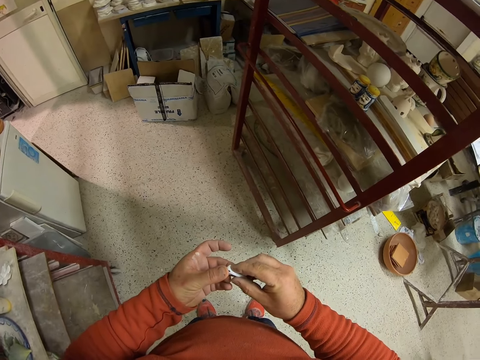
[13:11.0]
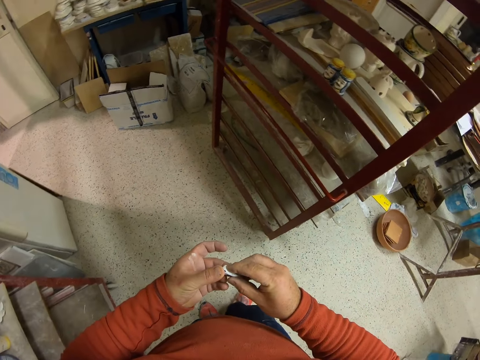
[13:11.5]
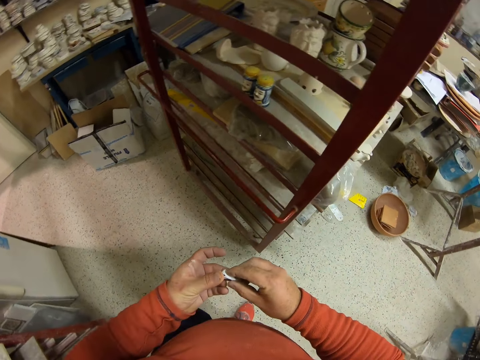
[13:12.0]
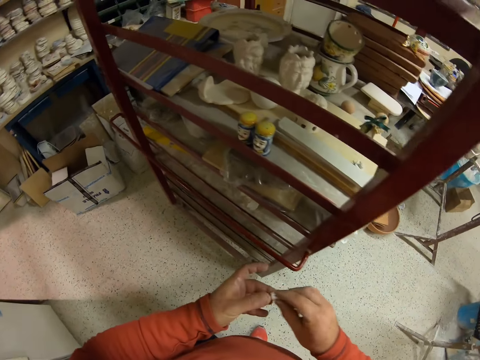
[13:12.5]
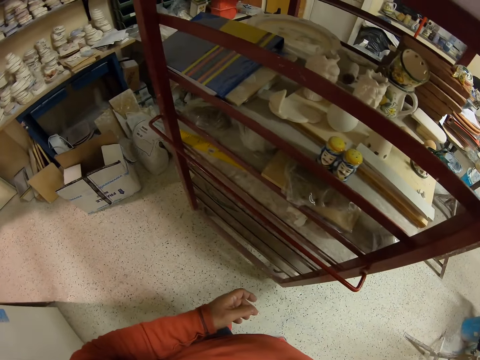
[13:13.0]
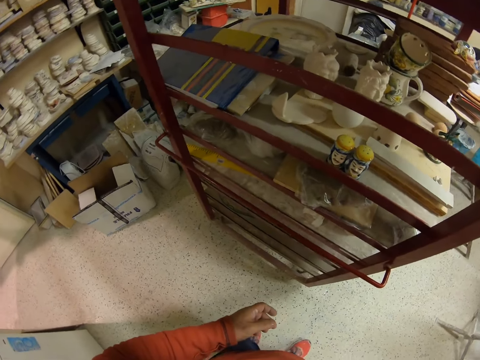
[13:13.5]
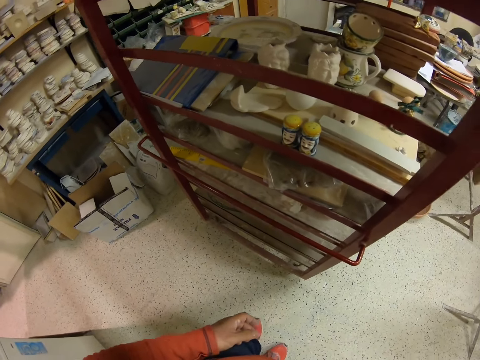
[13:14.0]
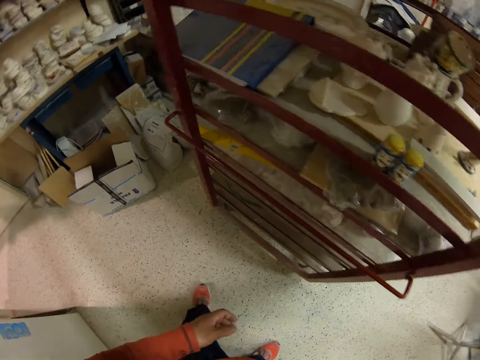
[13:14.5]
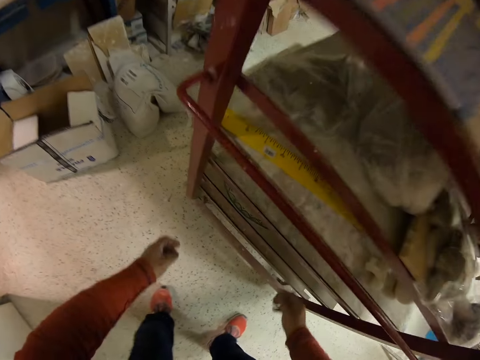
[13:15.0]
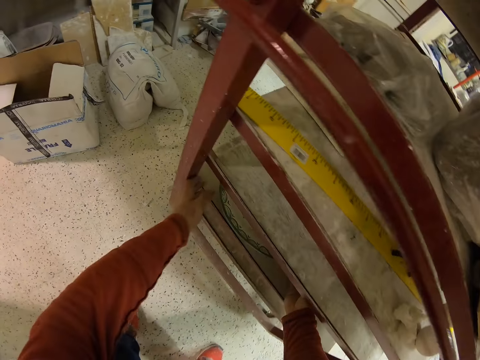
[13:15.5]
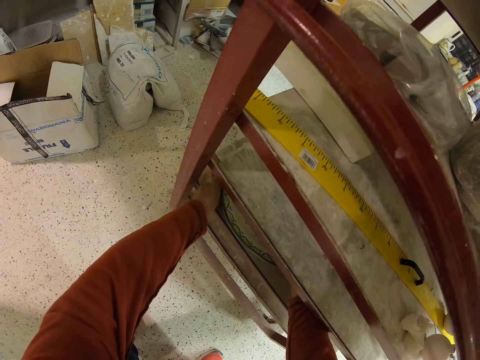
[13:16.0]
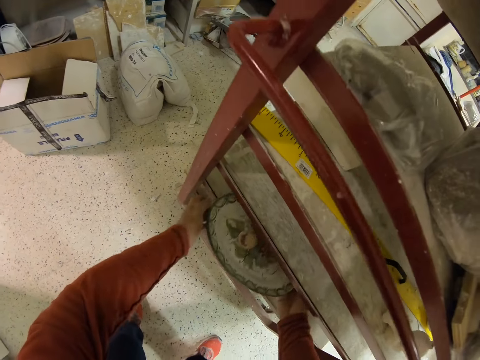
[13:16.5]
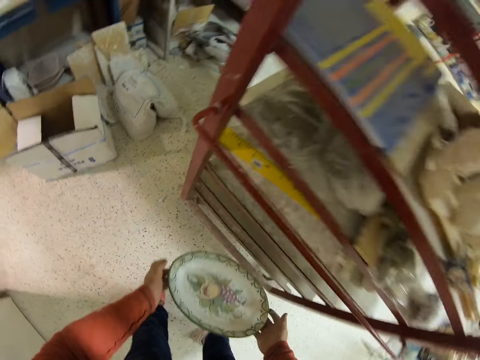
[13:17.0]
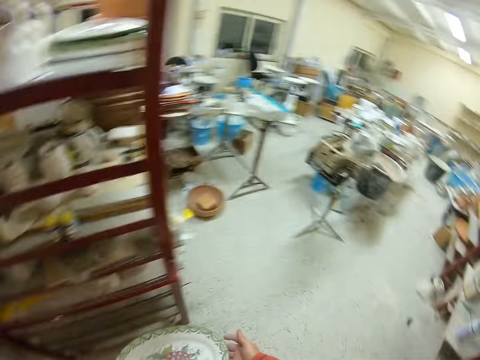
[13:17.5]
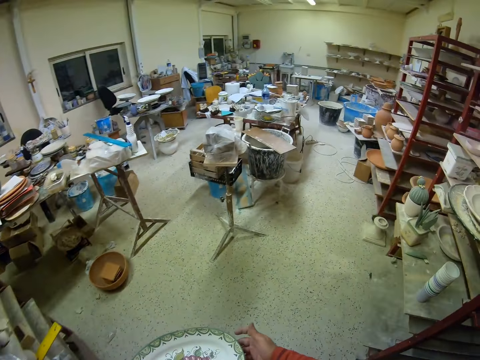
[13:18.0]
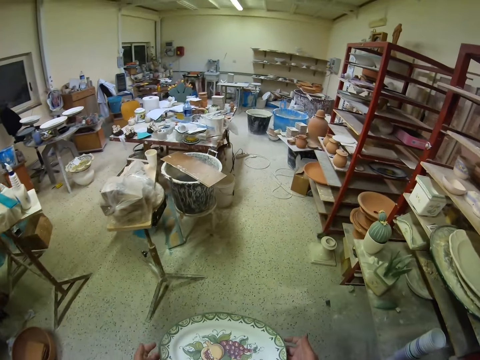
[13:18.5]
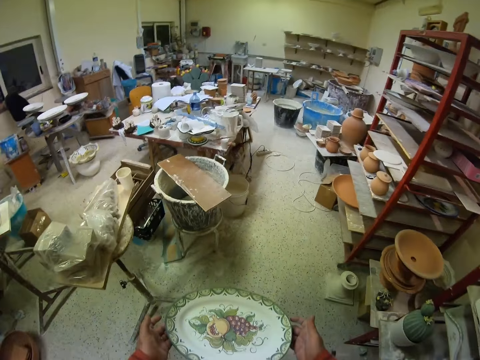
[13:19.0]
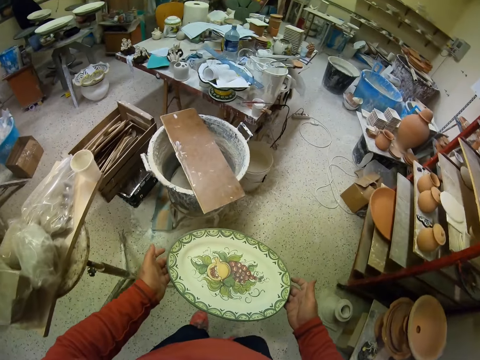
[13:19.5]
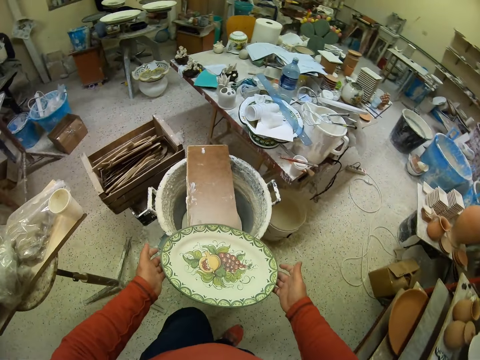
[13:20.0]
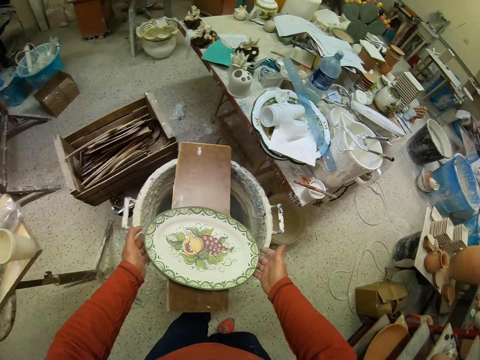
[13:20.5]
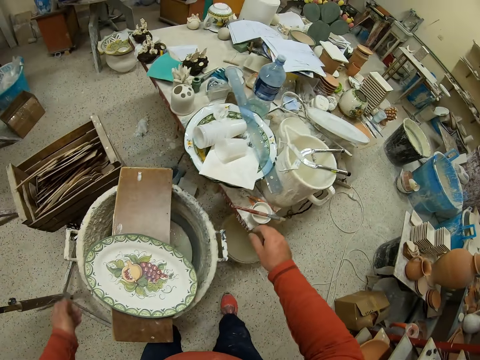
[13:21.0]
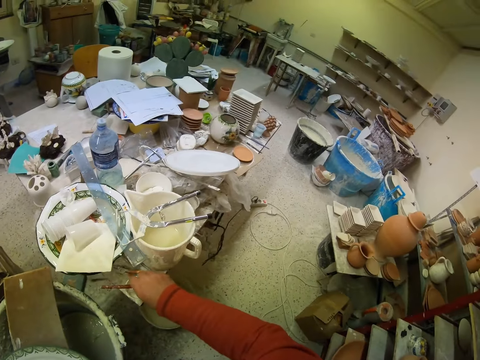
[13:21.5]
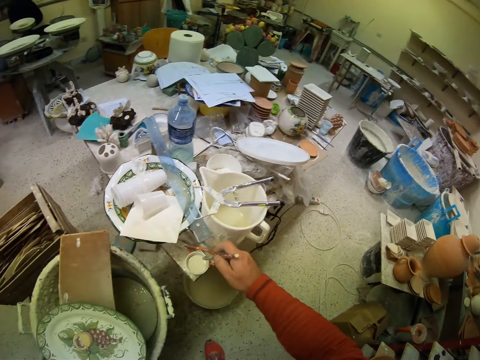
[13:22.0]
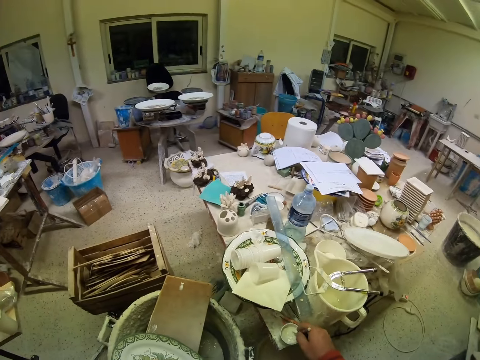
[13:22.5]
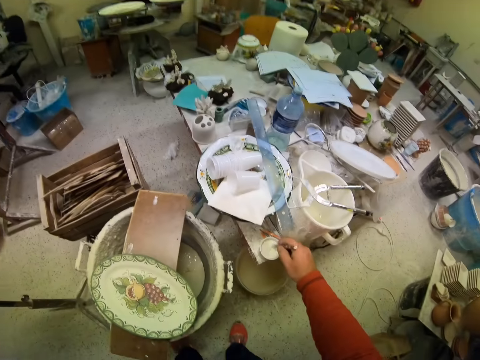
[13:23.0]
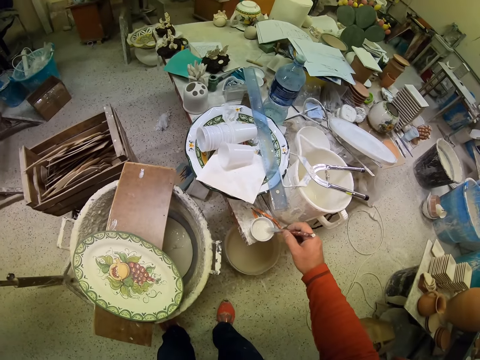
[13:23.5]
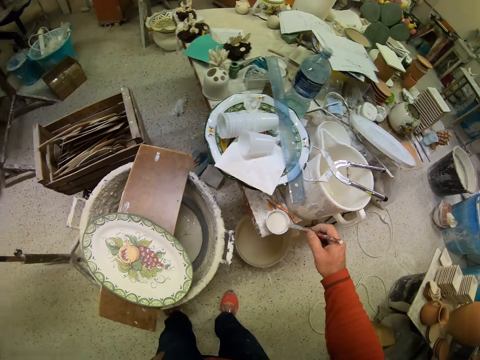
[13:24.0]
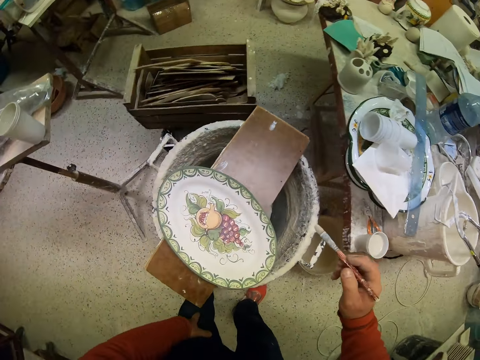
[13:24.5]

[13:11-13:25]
The camera wearer picks up a plate or tray. They walk in a workshop. They place the plate on a wood board. They pick up a paint brush. They dip the brush in the paint.

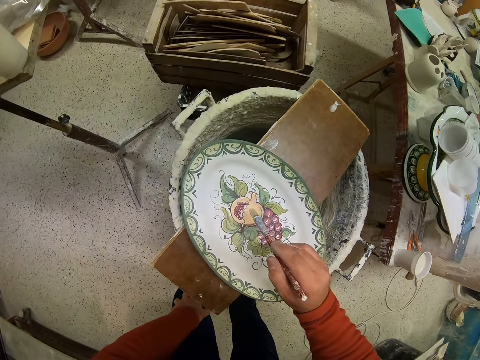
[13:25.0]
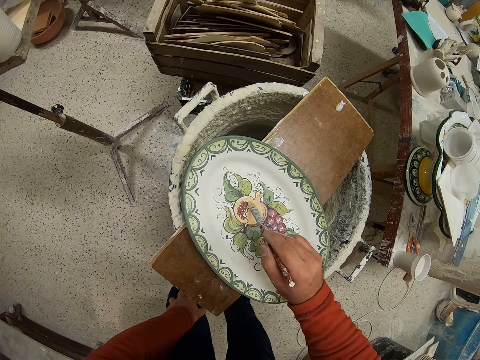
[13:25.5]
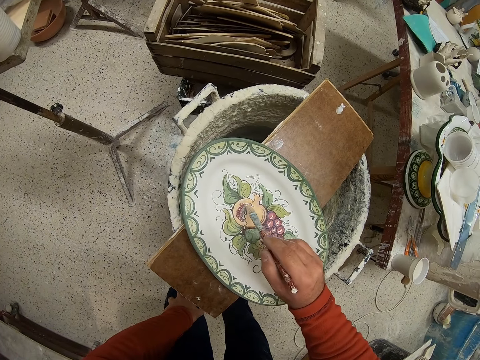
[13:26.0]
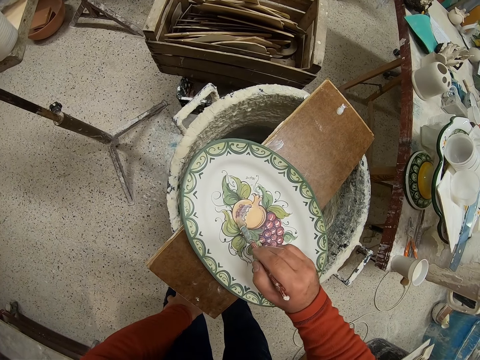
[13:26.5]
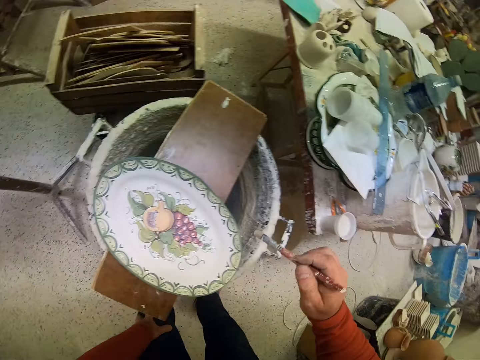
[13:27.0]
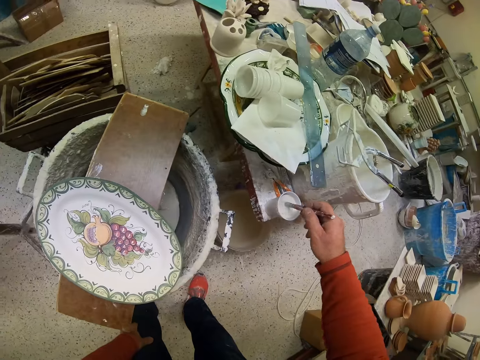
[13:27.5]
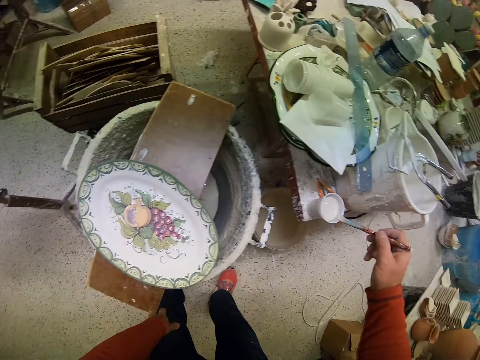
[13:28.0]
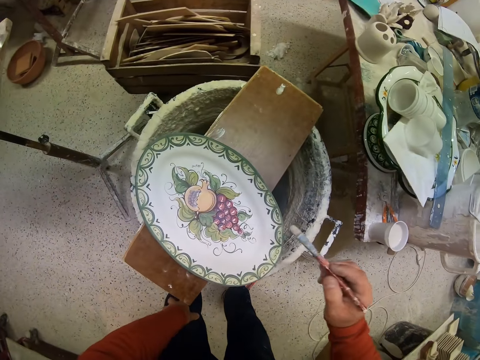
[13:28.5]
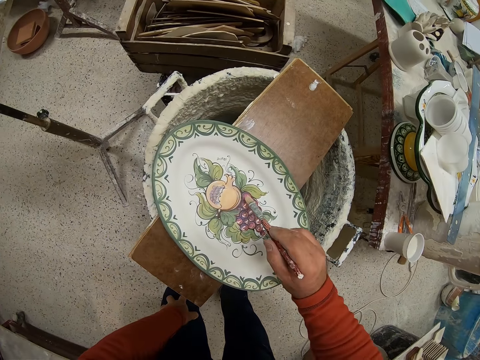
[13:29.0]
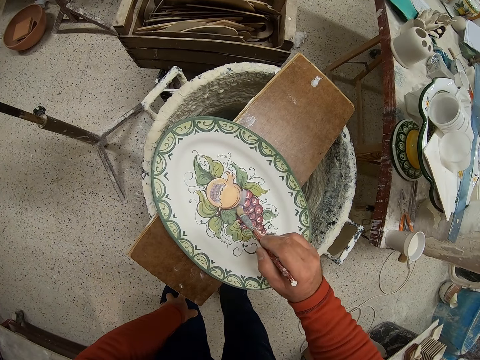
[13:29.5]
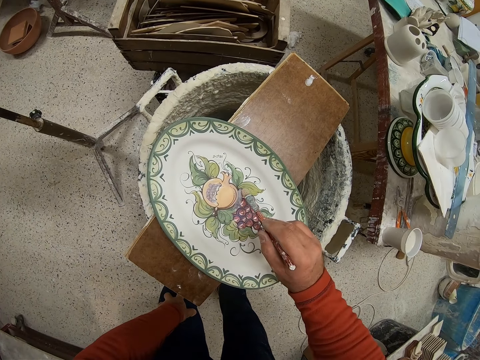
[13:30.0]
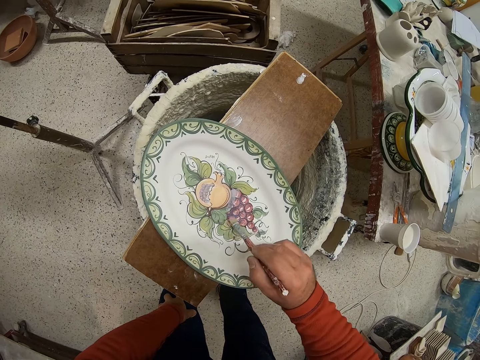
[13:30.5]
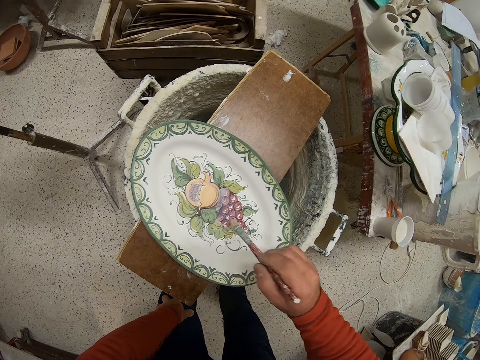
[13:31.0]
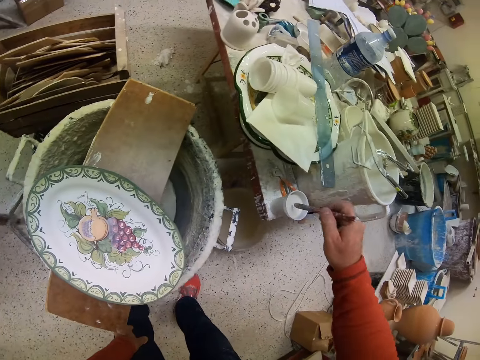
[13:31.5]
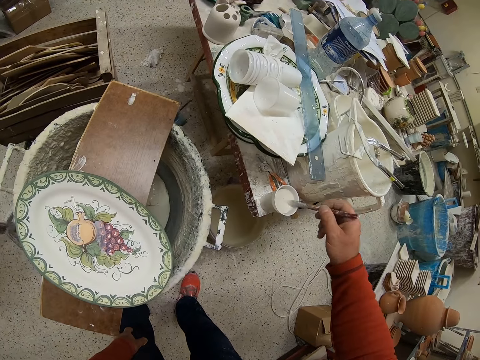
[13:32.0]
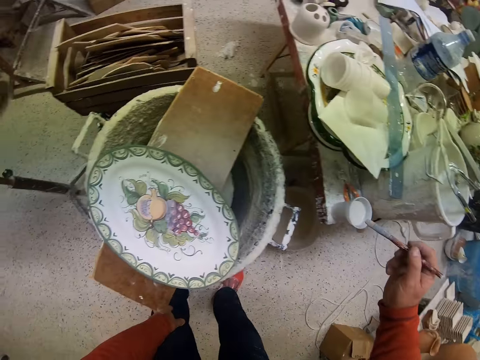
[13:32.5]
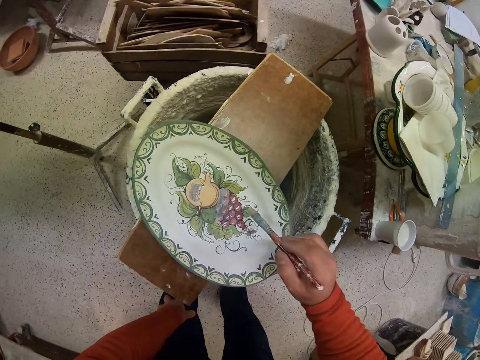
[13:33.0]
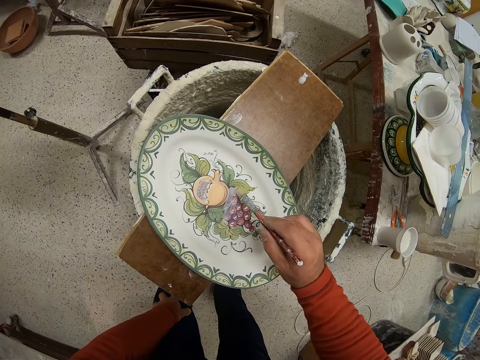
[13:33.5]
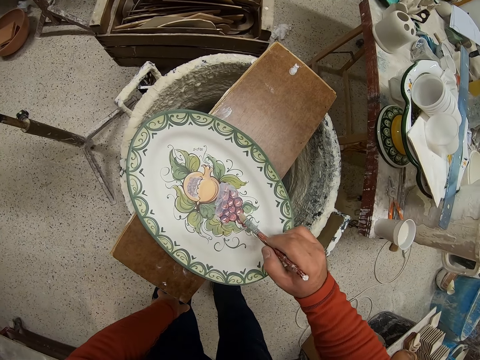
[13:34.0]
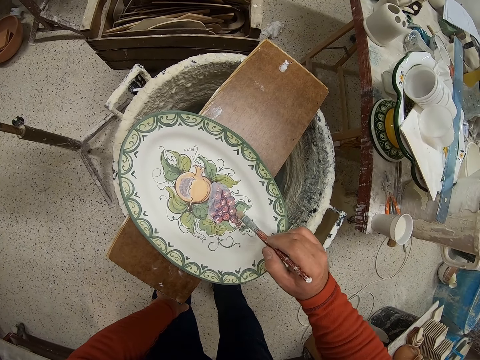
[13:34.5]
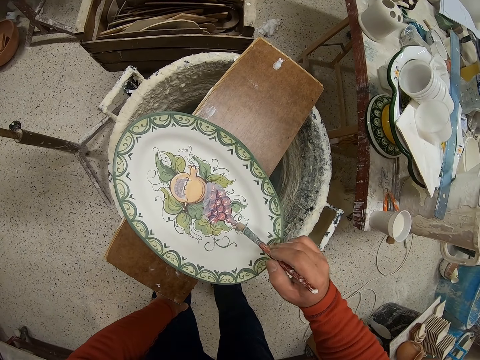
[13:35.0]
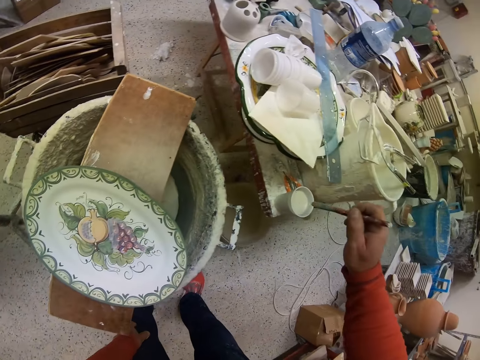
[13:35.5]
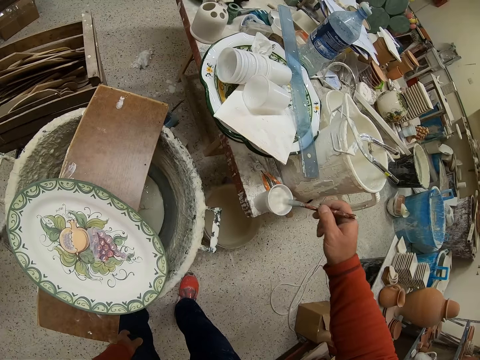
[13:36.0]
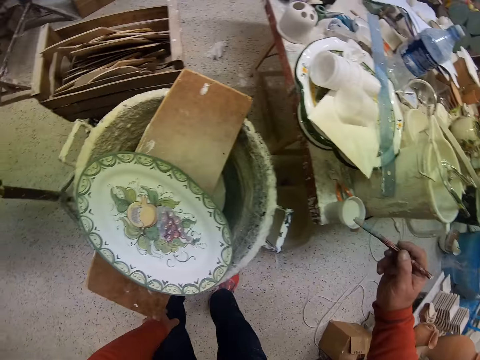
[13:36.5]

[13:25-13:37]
The camera wearer paints on the plate. They dip the brush in the paint. They paint the tray. They dip the brush in the paint. They paint the tray. They dip the brush in the paint.
